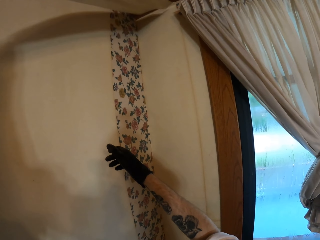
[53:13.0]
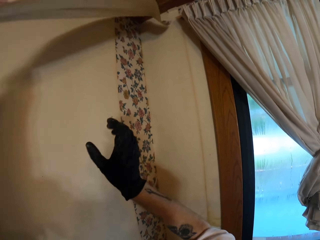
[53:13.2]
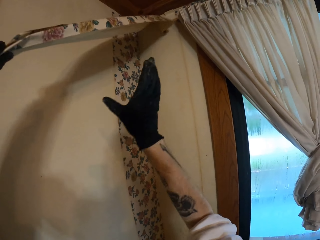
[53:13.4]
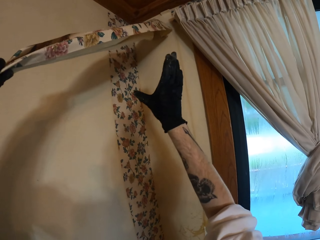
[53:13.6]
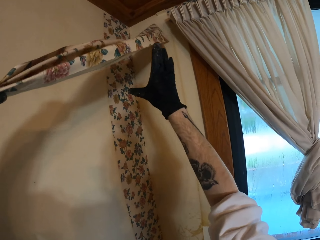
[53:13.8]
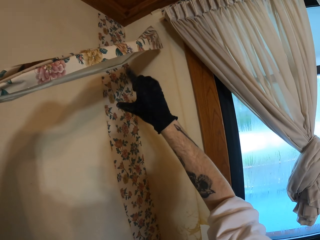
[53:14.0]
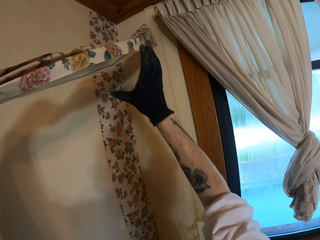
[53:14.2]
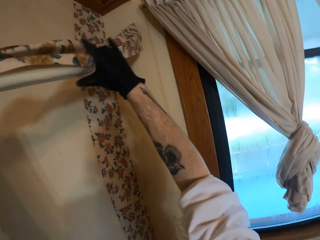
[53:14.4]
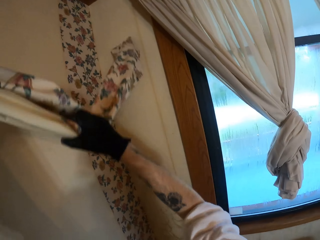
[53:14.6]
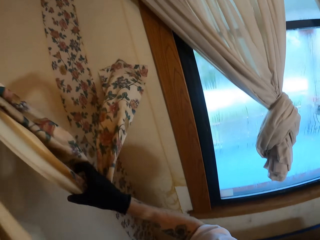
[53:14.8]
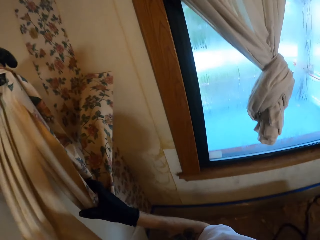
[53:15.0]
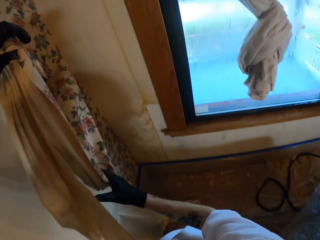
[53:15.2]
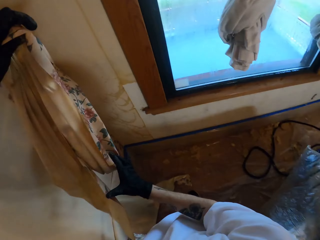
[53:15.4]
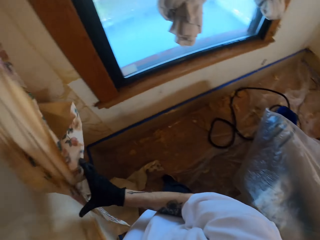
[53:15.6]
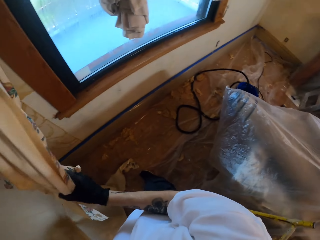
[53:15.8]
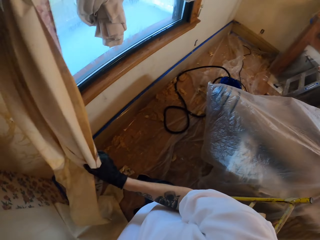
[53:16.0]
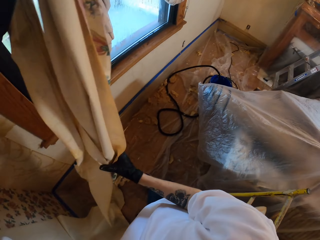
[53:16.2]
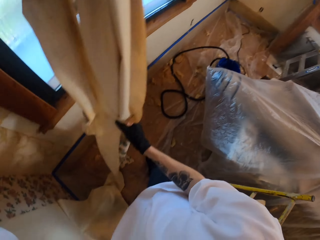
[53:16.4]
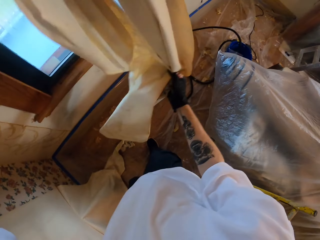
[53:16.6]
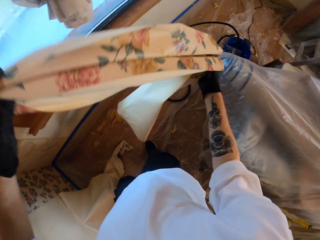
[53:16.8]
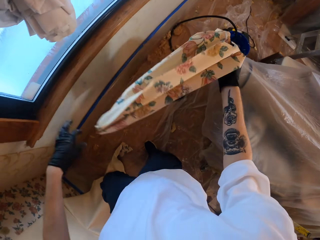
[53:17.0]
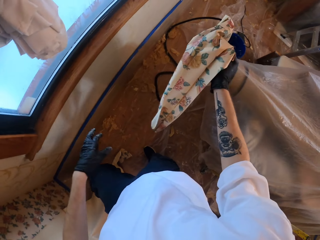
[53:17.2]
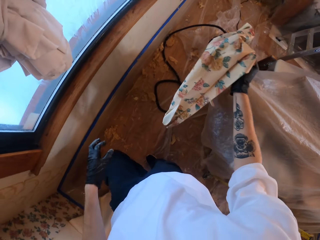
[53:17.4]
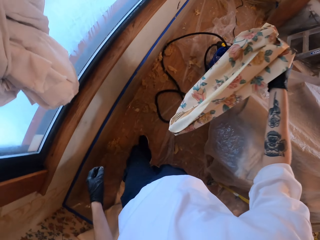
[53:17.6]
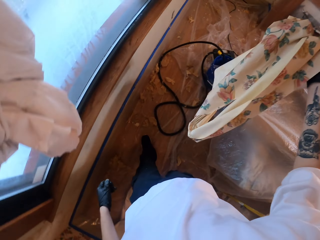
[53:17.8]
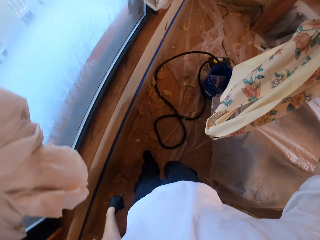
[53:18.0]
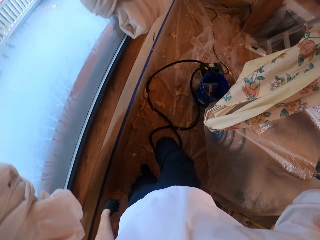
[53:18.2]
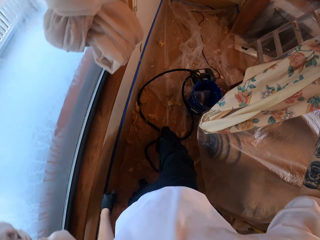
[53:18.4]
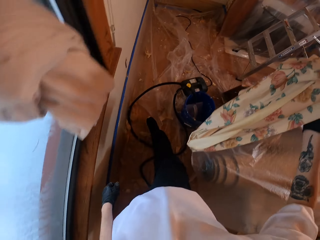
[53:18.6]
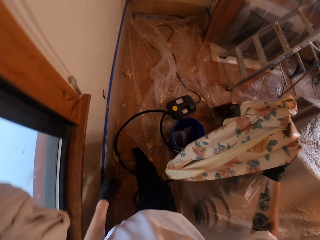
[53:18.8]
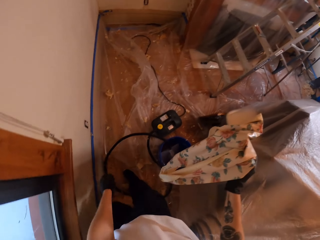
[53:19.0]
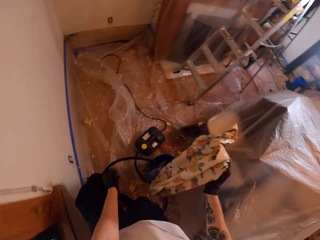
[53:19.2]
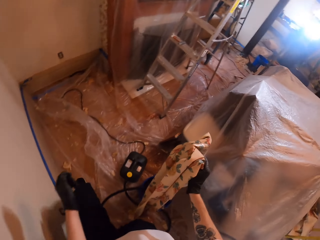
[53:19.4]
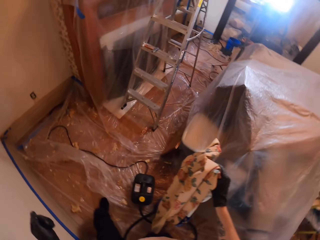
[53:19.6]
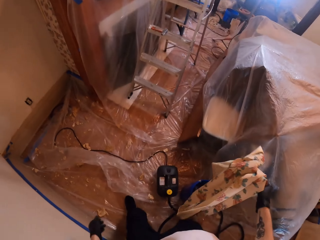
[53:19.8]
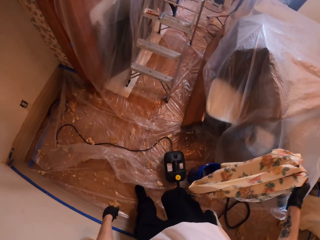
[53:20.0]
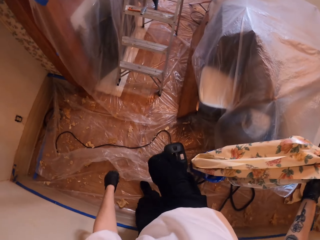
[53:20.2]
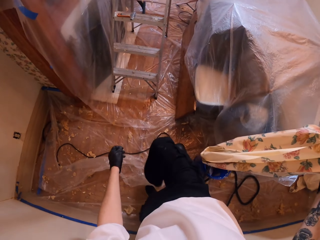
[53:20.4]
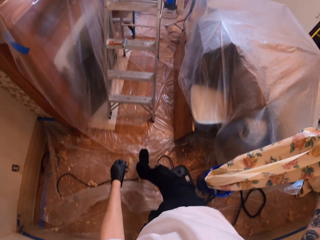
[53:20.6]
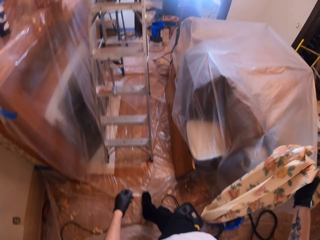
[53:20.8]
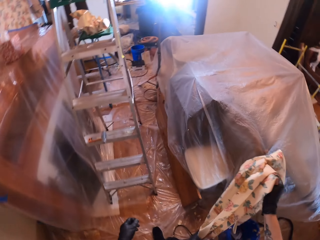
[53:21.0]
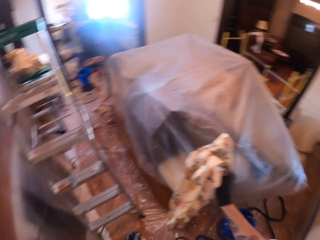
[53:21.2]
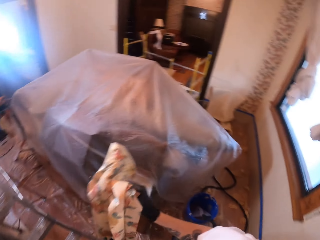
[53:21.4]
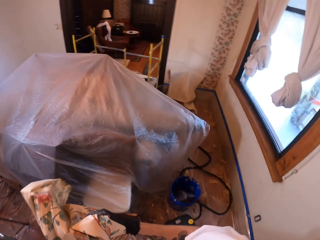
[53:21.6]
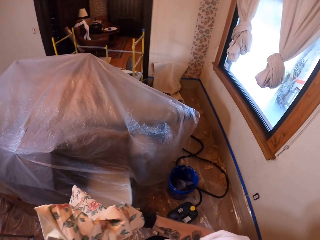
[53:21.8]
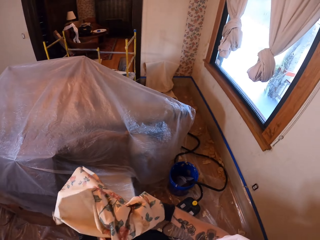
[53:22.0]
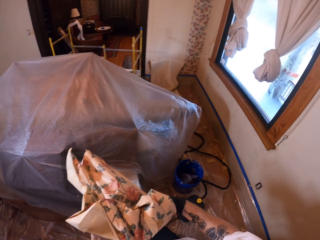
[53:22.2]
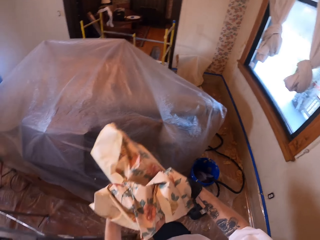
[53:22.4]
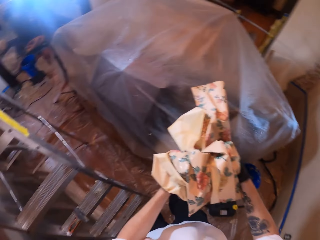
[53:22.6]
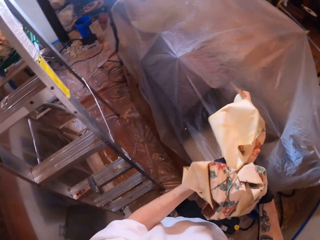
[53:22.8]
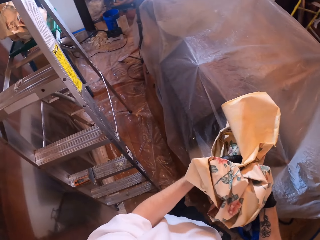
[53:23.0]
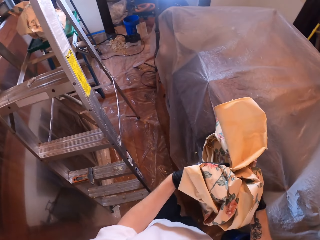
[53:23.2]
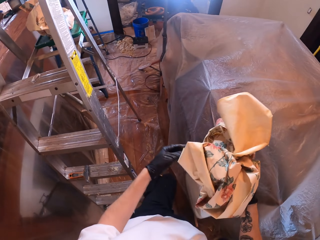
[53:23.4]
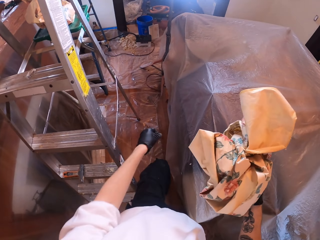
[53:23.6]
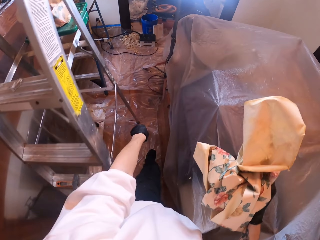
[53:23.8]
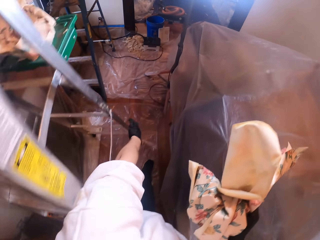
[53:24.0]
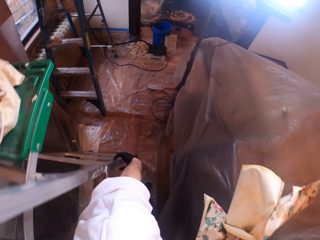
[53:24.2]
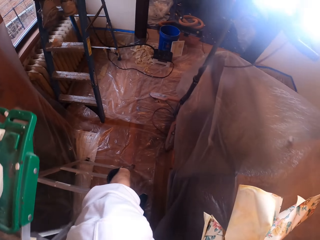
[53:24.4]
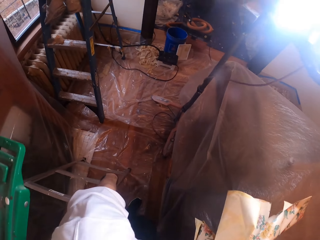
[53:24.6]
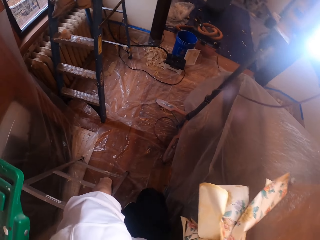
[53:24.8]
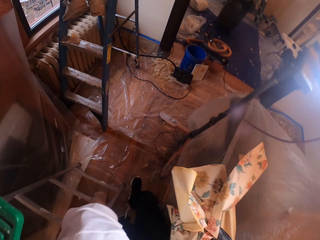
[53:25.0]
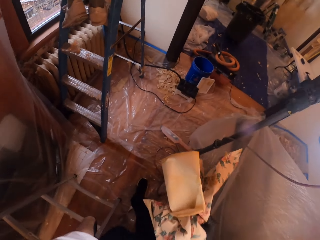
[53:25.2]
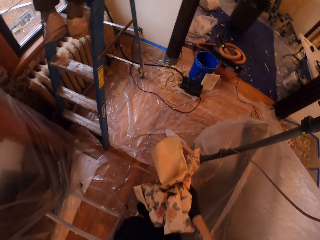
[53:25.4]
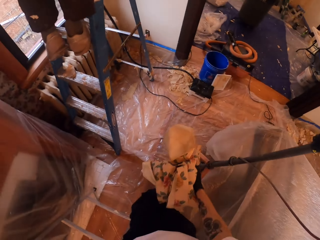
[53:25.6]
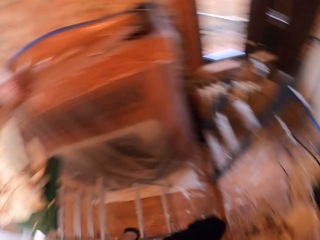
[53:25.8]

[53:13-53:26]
The camera wearer holds the paper with the right hand. They carry the wall paper, and fold the wall paper.

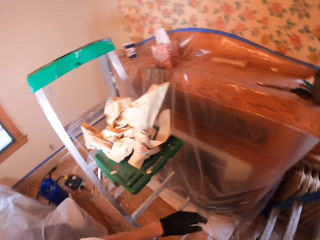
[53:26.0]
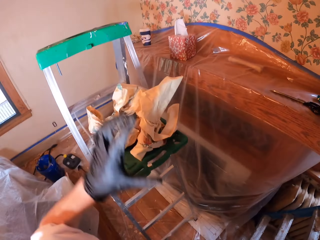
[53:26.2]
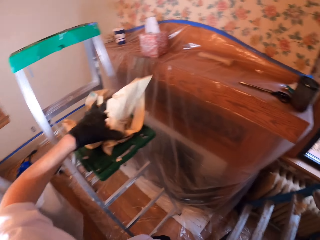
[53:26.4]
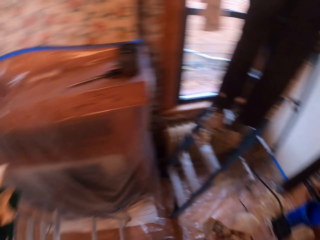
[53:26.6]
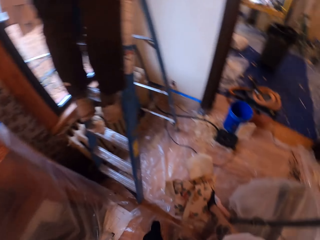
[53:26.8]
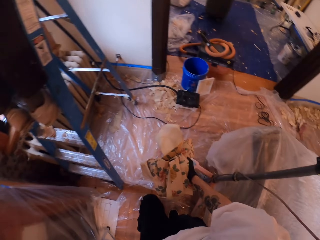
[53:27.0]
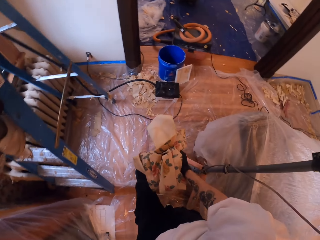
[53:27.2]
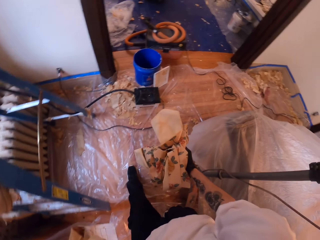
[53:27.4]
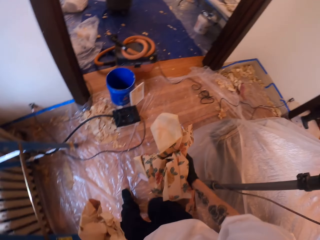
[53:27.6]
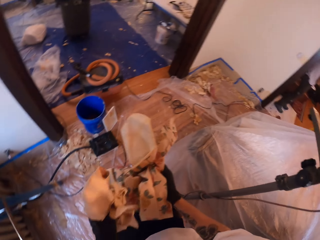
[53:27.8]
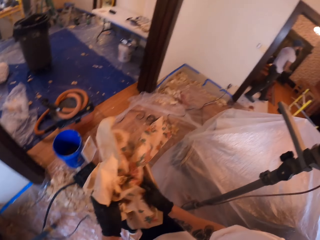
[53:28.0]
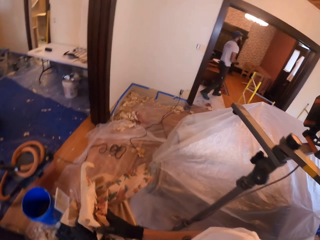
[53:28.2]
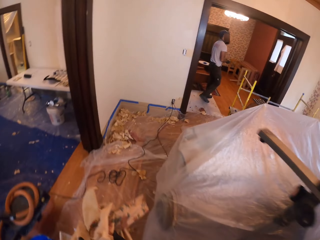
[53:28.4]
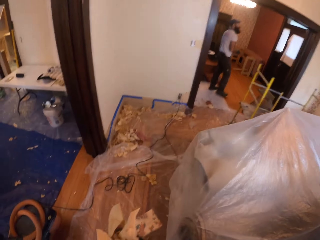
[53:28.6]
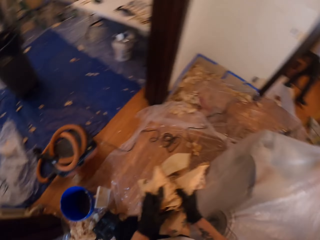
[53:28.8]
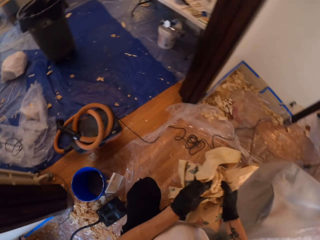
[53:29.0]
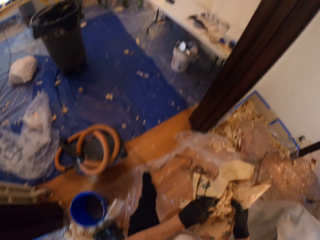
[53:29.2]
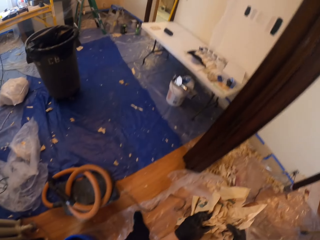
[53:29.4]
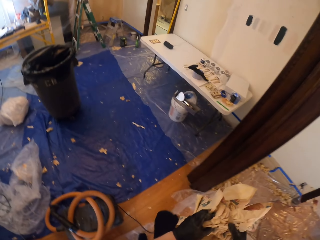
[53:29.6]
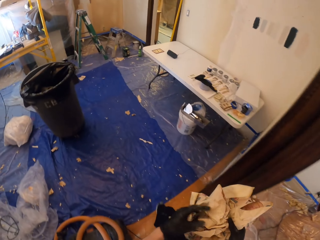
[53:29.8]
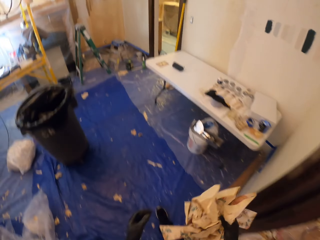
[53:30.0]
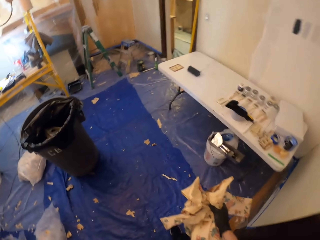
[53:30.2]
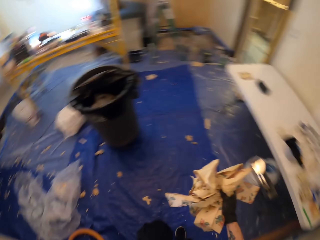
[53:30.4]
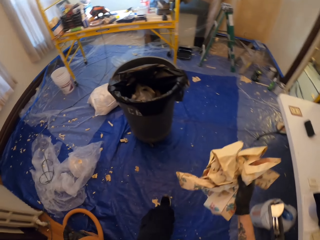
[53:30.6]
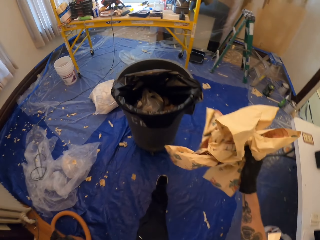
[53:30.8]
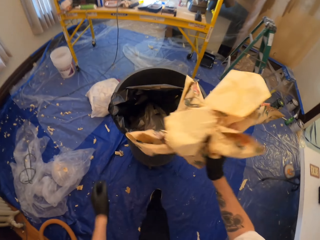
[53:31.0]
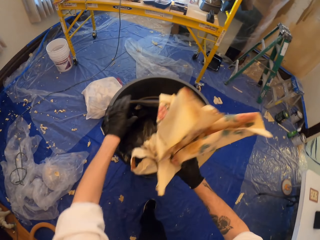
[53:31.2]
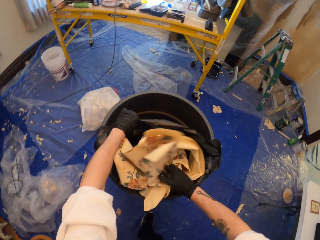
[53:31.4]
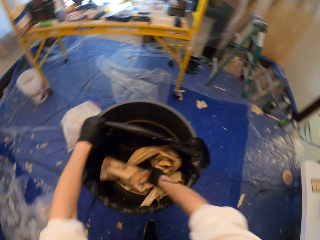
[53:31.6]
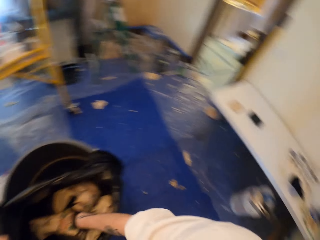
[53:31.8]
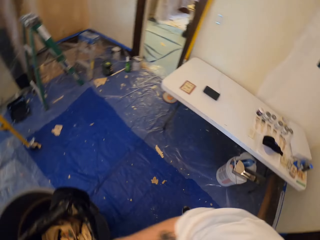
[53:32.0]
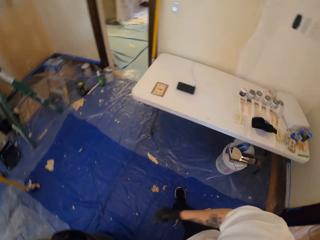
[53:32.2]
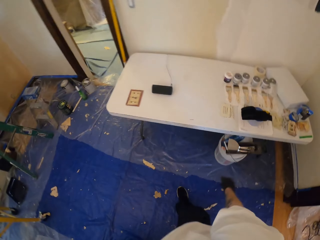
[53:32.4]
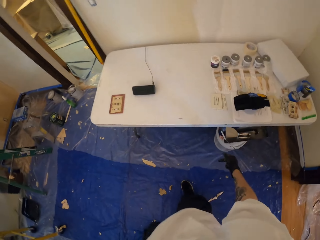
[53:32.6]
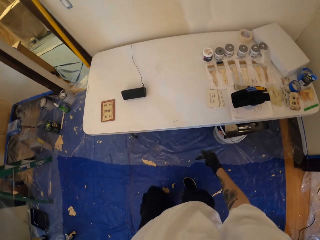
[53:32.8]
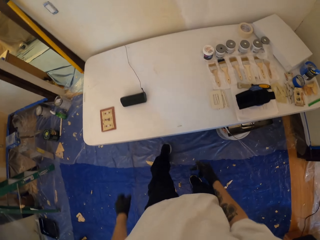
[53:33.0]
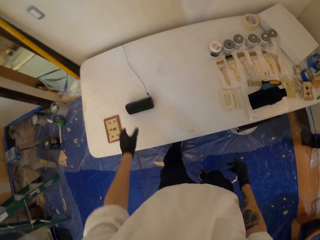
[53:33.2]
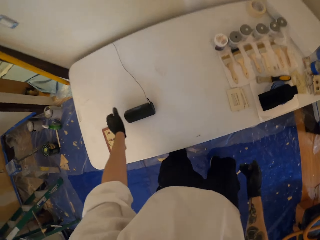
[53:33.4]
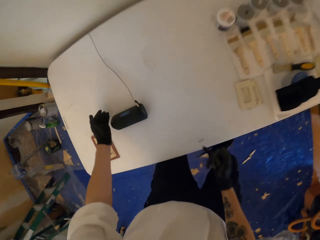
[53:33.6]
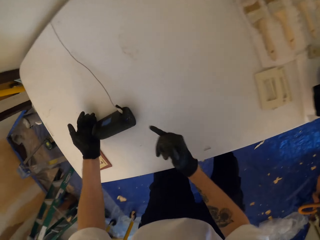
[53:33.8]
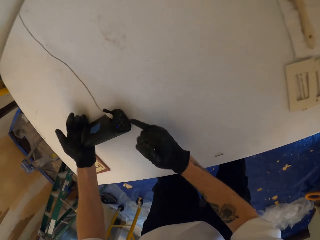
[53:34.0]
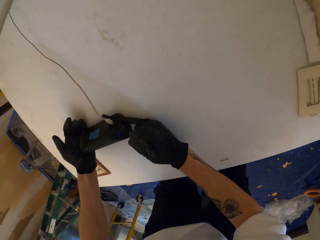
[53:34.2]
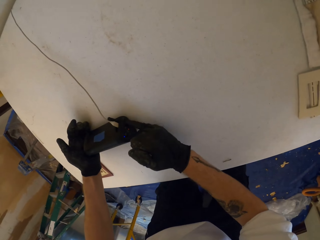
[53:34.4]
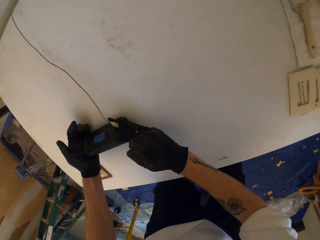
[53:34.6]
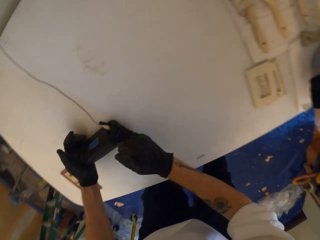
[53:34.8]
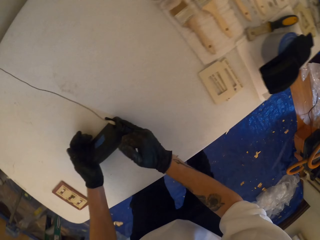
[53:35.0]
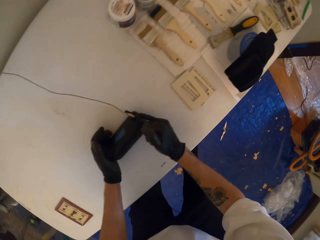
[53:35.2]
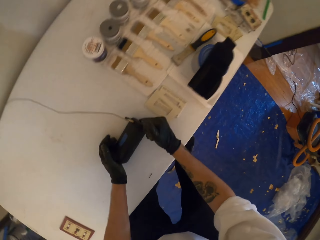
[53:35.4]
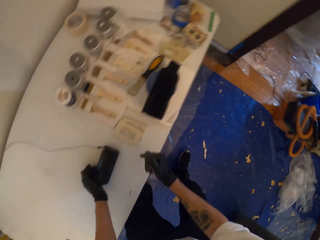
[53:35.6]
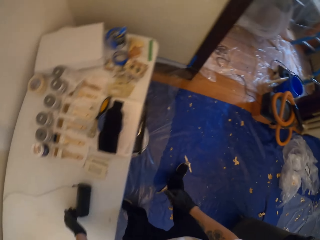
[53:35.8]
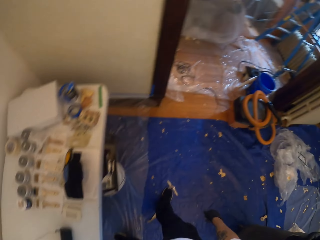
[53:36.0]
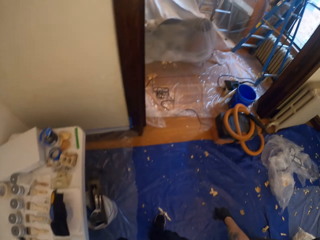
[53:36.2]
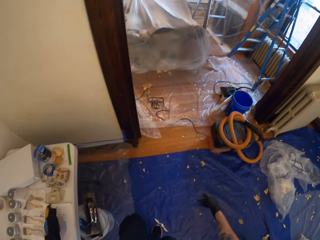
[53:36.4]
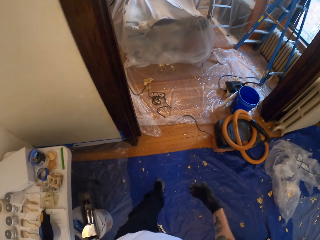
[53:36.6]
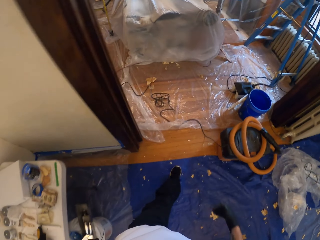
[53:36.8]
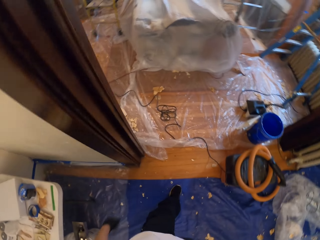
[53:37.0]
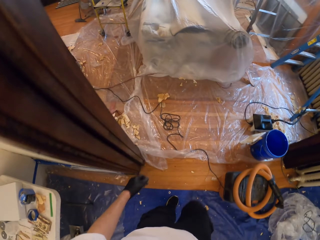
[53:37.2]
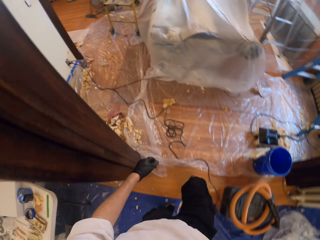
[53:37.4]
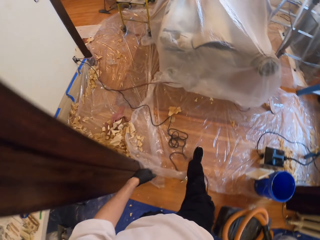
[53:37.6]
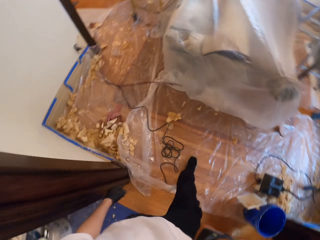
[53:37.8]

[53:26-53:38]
The camera wearer picks a used wall paper from the ladder. Someone walks in the sitting room. The camera wearer puts the wall paper in the bin. They hold the radio with both hands, and move the radio on the table.
